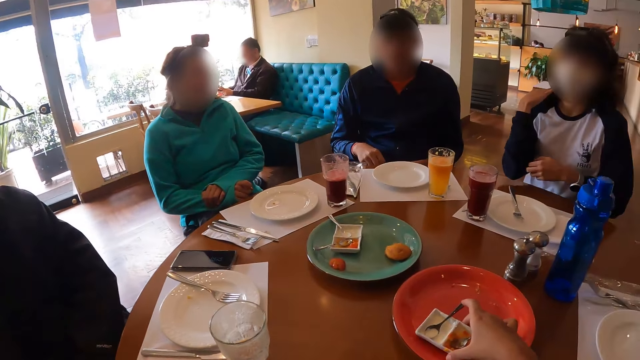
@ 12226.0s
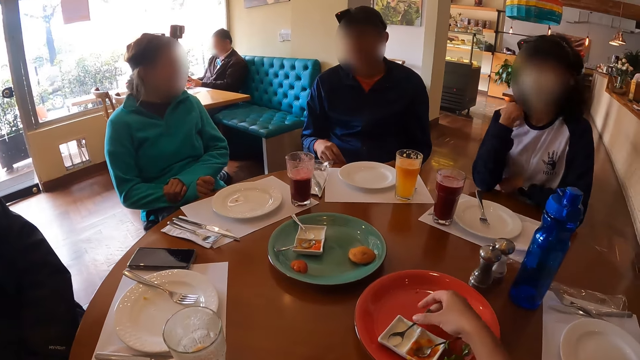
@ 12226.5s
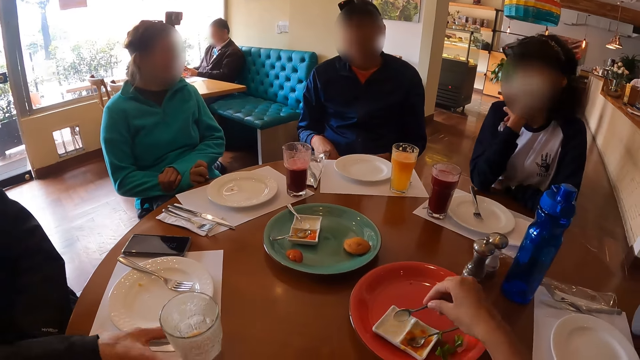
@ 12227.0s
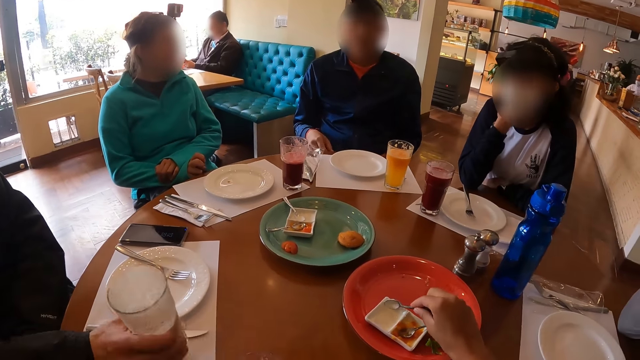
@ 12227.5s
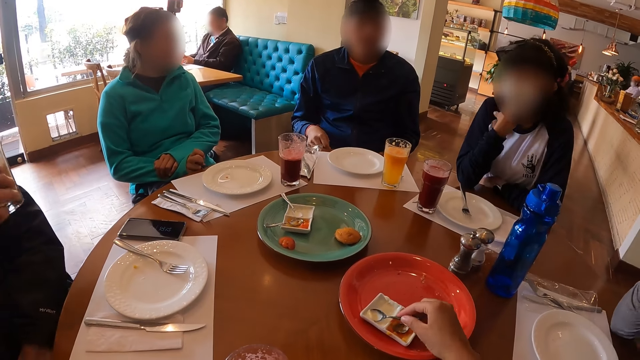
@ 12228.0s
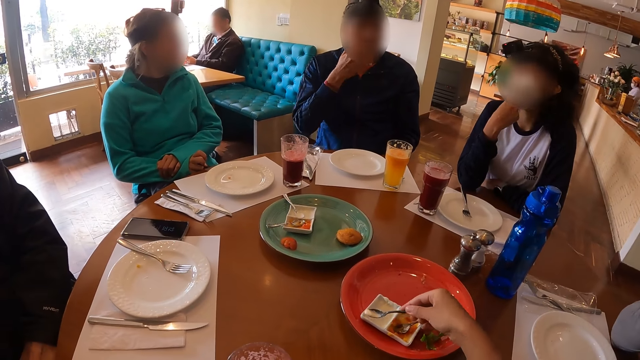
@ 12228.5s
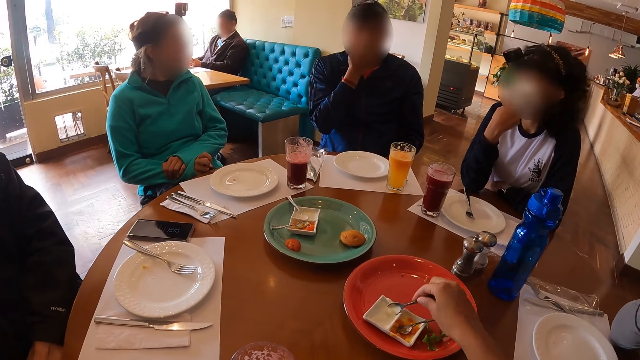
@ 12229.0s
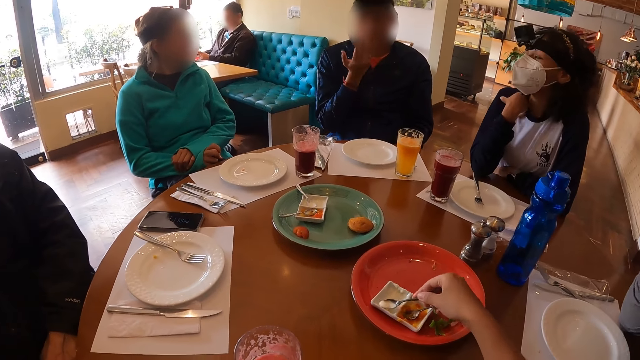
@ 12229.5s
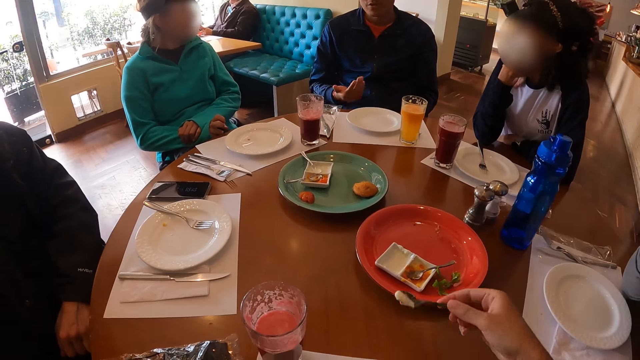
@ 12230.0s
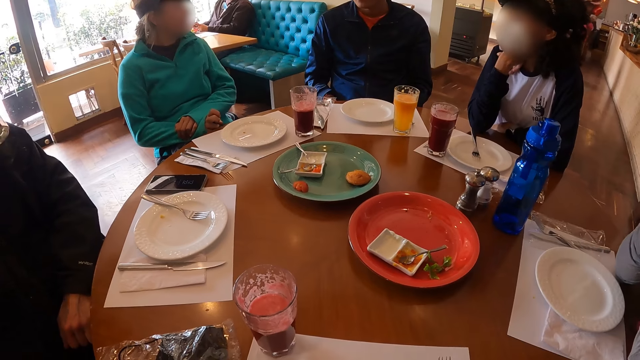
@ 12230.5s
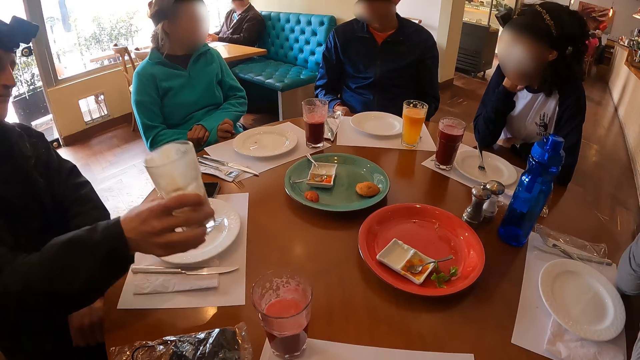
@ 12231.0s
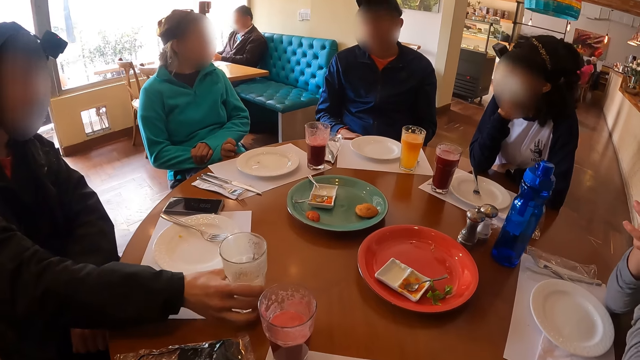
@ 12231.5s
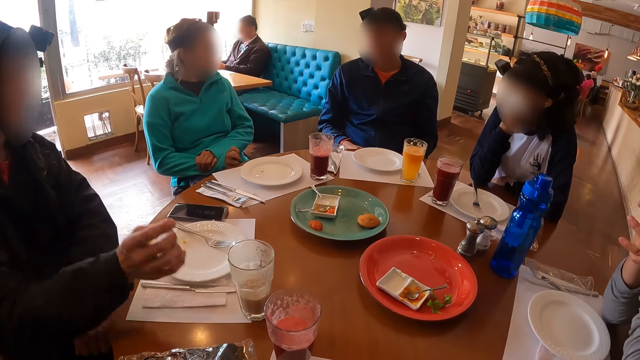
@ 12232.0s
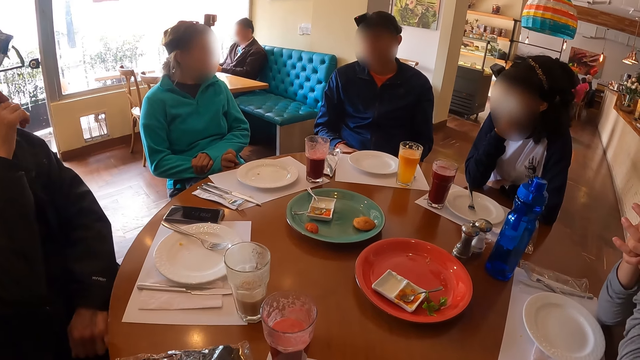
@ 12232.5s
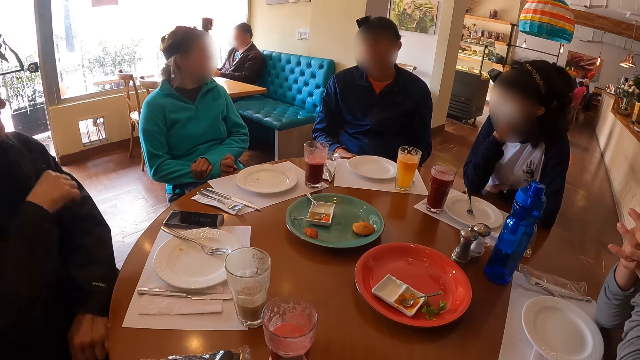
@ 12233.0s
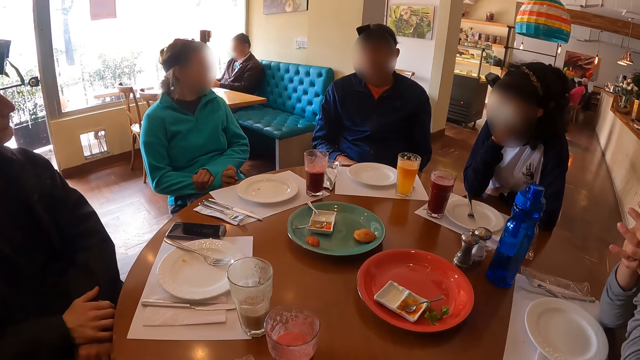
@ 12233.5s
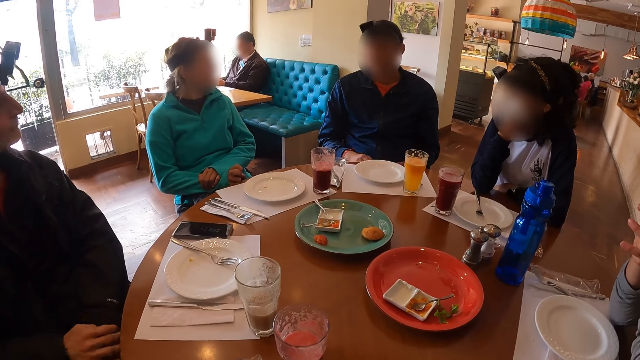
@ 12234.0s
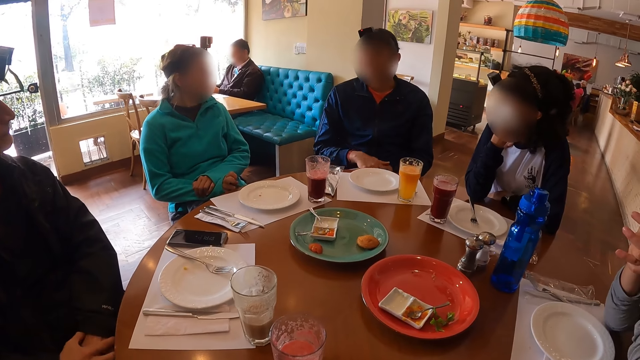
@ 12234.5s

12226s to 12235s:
The camera wearer takes cream from the plate on the table with the spoon in her right hand. She licks the cream on the spoon in her right hand. A man picks a glass of juice from the table with his right hand. The man drinks from the glass of juice with his right hand. The camera wearer takes something. She licks the cream on the spoon in her right hand. The man drops the glass of juice on the table with his right hand and touches the nose.

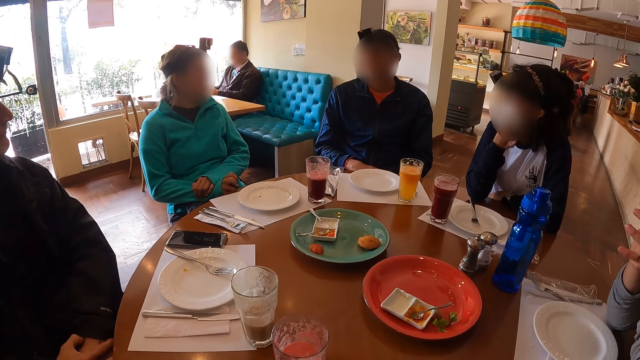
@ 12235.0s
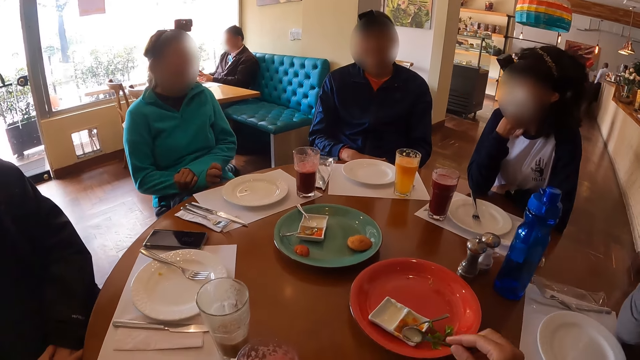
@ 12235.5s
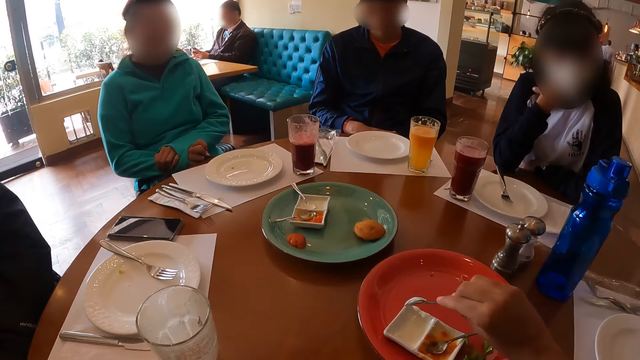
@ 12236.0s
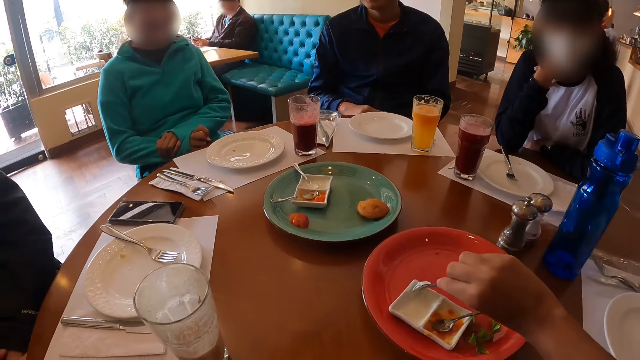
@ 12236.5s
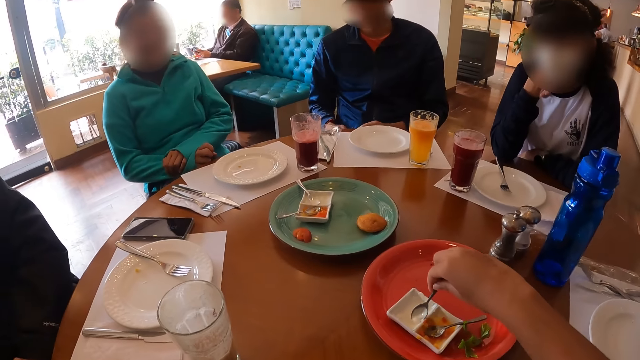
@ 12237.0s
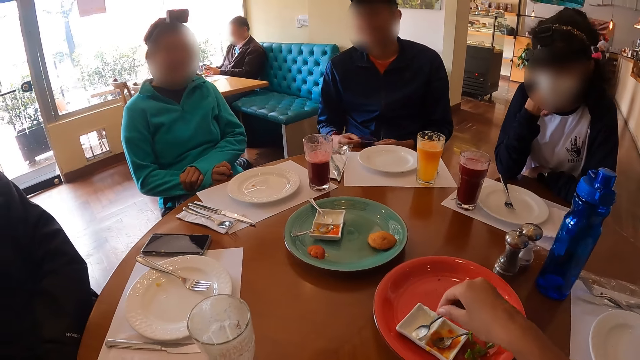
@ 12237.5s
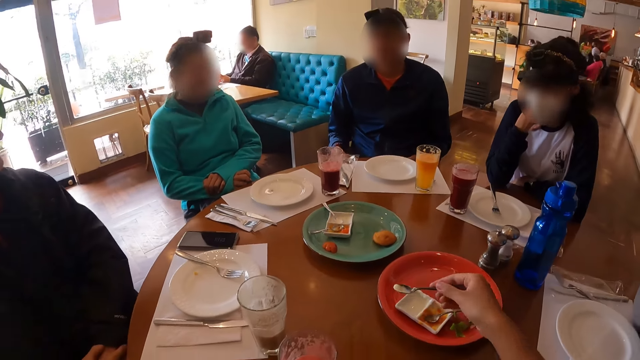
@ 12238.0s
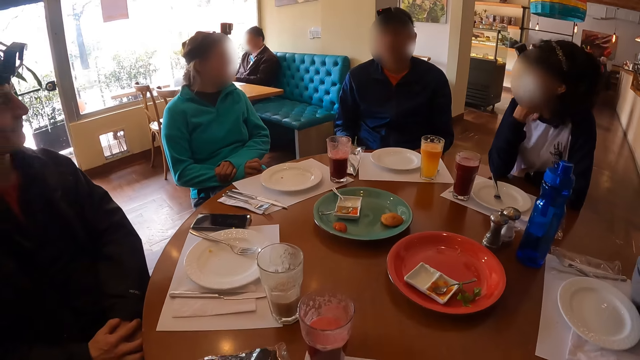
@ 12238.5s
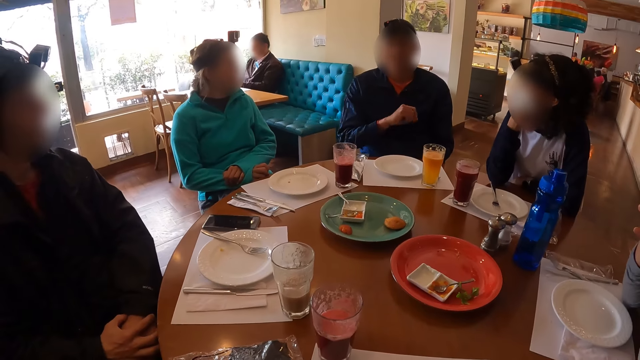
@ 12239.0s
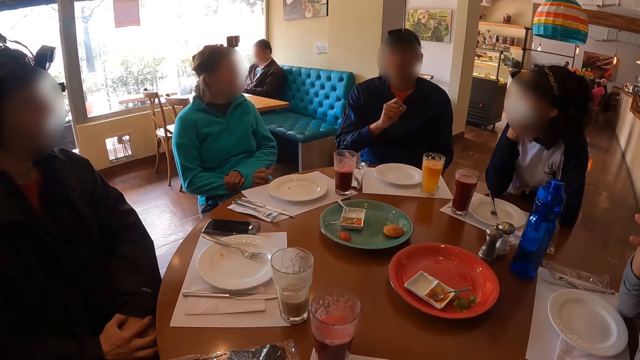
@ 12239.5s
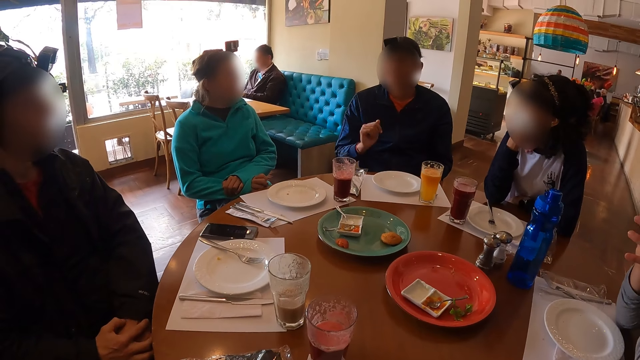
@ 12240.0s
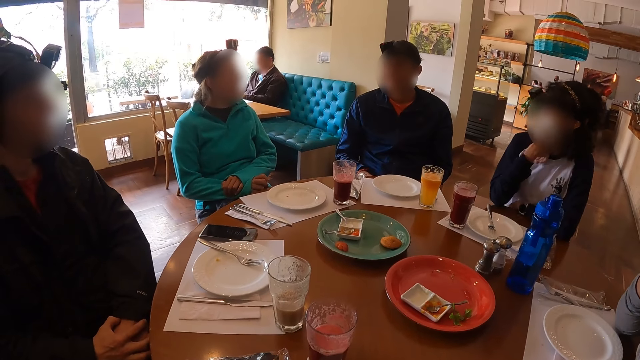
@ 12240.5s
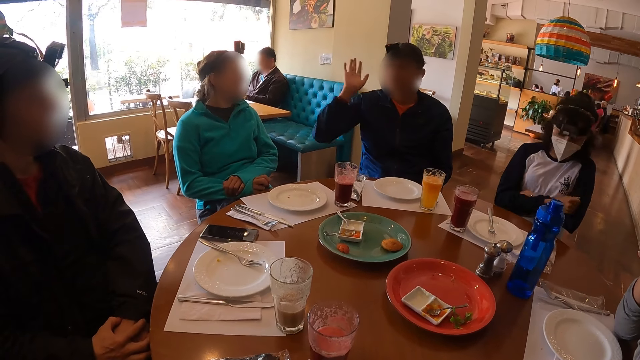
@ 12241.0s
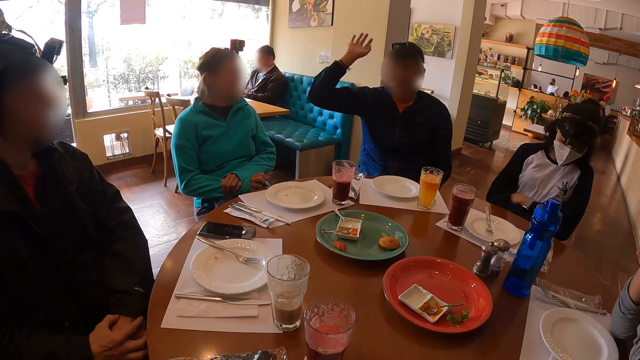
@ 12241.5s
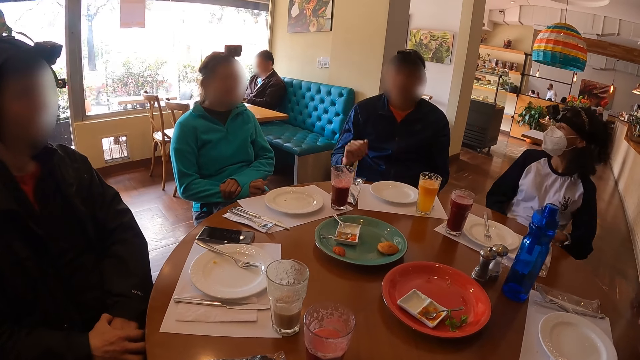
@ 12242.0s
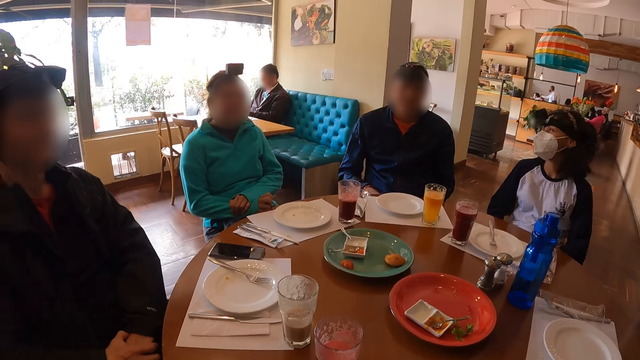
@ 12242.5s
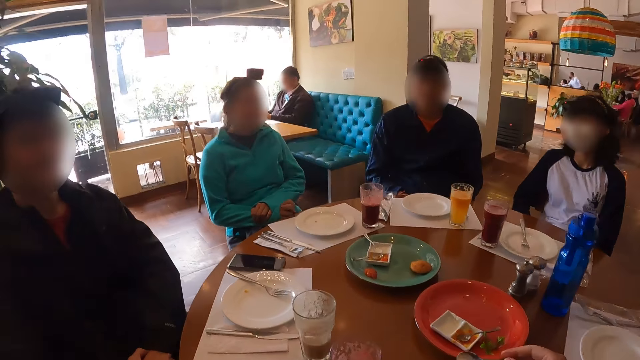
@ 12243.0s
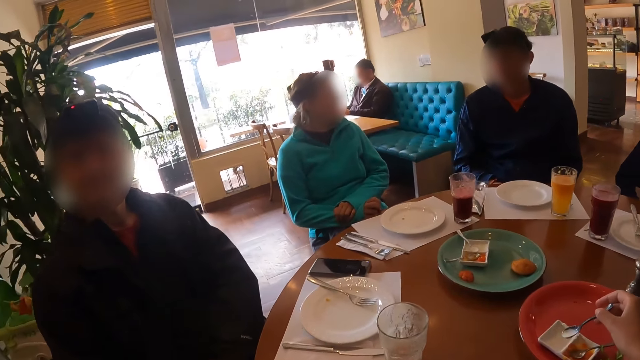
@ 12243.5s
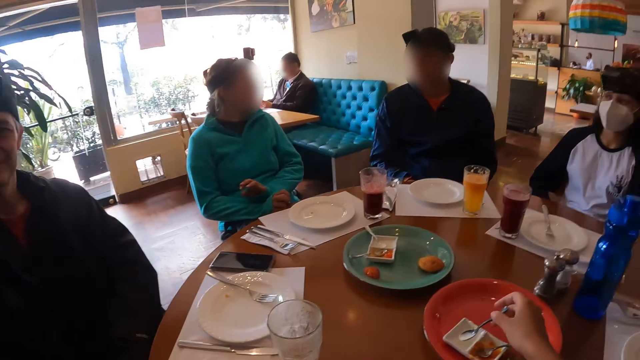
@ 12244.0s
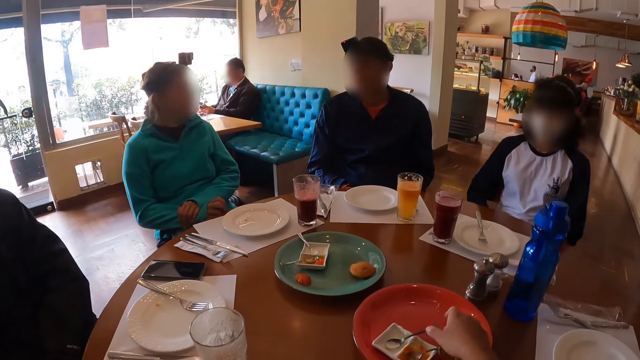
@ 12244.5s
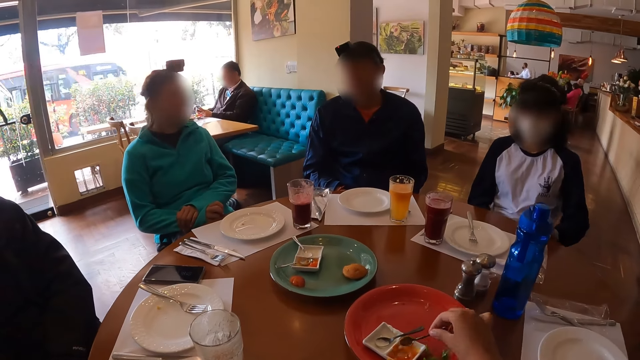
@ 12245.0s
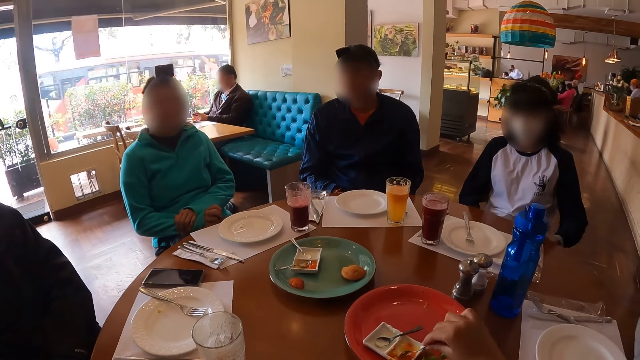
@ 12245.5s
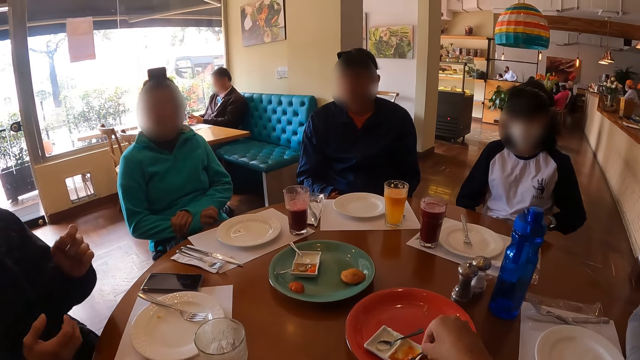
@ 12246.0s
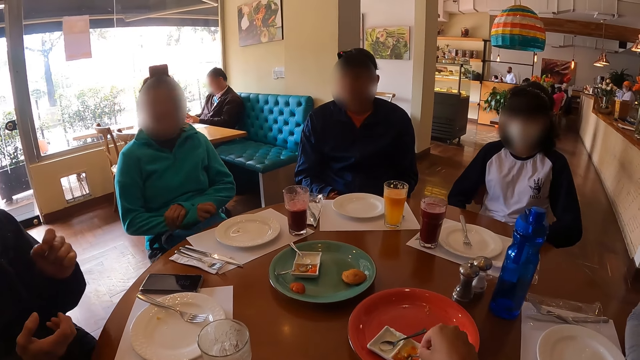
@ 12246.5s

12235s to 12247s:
The camera wearer takes cream from the plate on the table with the spoon in her right hand. She licks the cream on the spoon in her right hand. A man moves the hand and waves. The camera wearer drops the spoon on the plate with her right hand. She takes jam from the plate on the table with her right hand.
